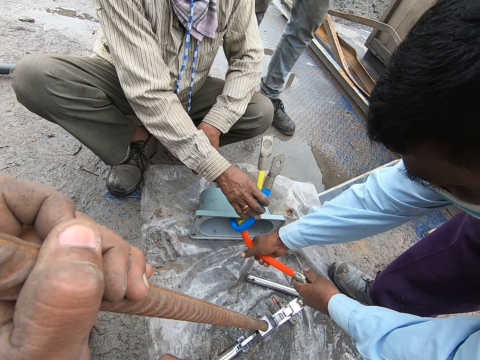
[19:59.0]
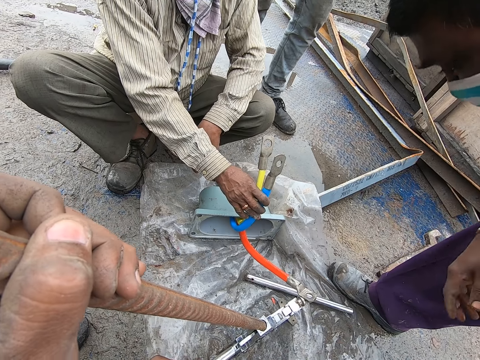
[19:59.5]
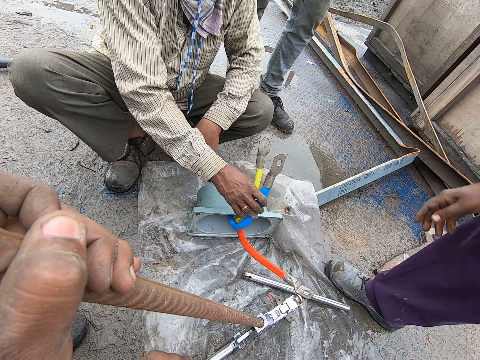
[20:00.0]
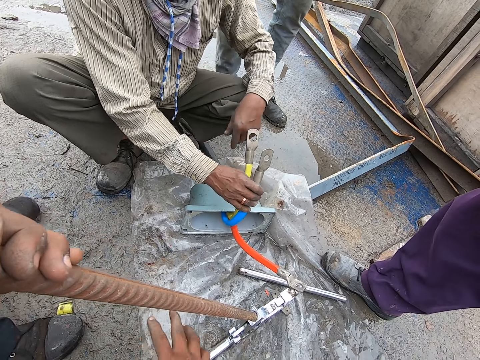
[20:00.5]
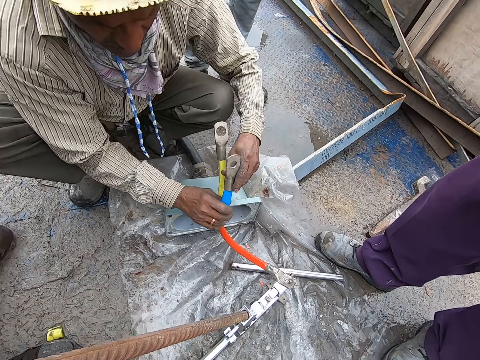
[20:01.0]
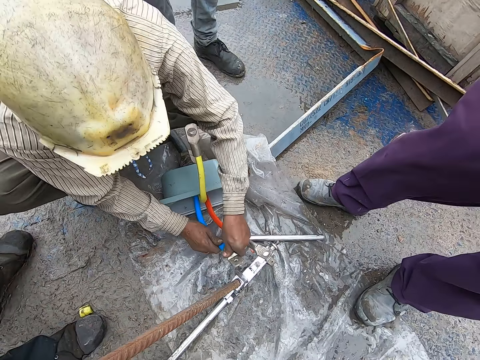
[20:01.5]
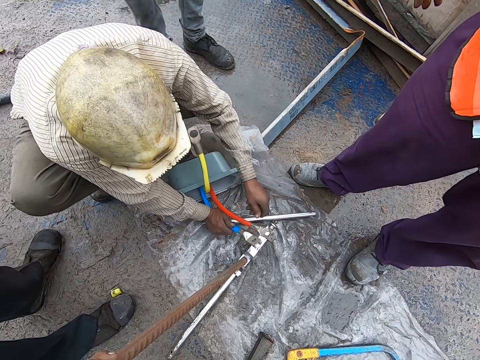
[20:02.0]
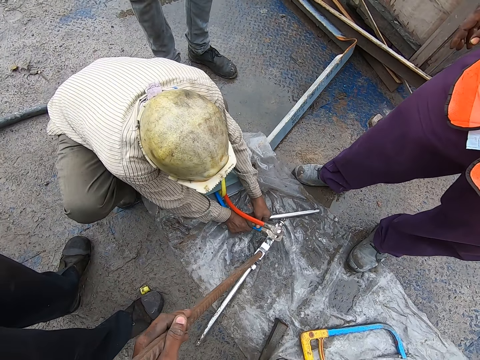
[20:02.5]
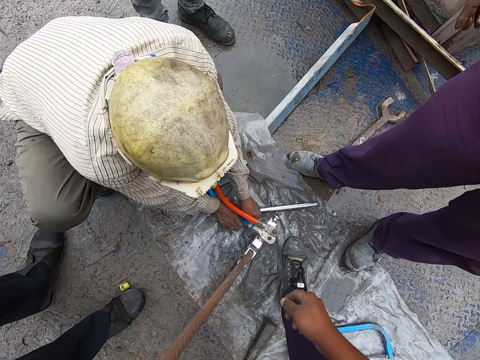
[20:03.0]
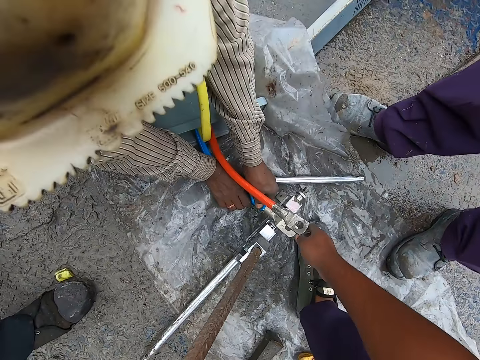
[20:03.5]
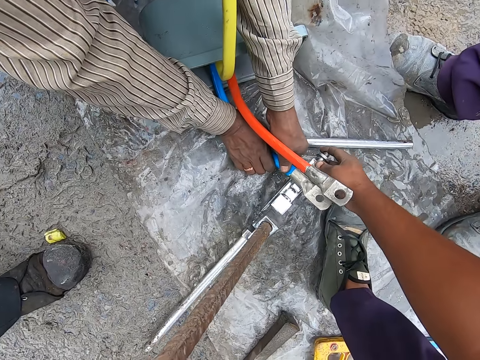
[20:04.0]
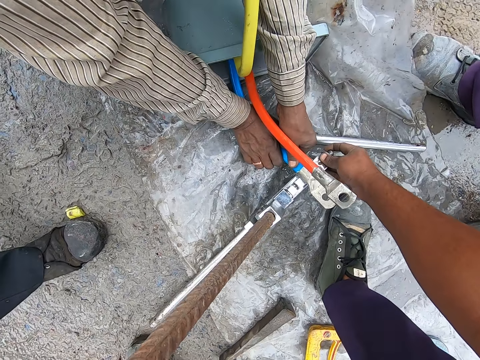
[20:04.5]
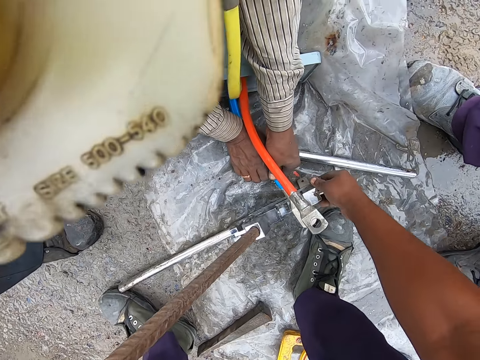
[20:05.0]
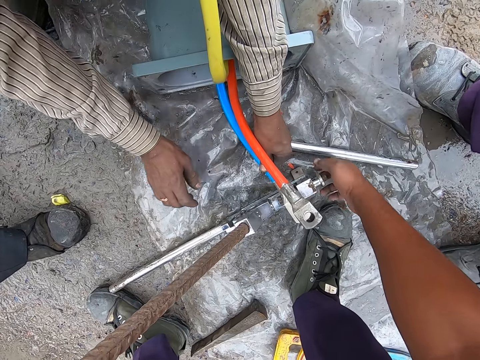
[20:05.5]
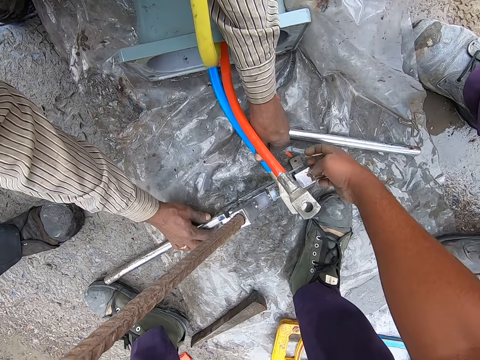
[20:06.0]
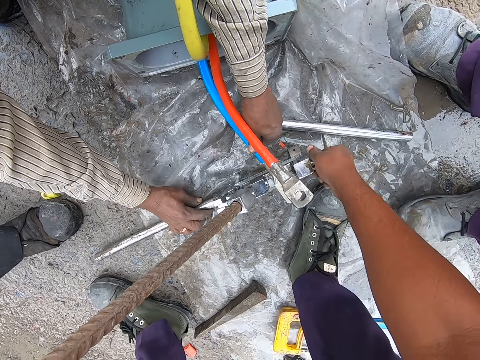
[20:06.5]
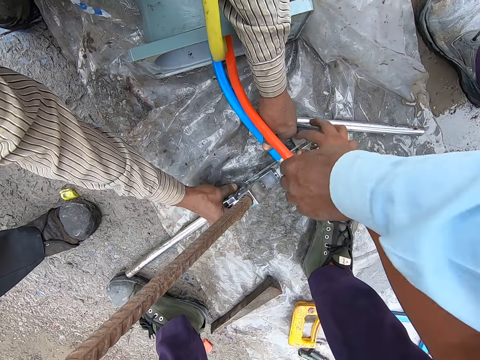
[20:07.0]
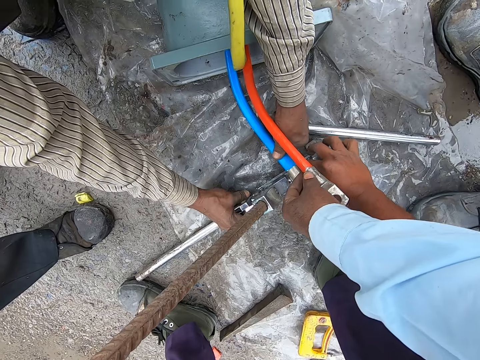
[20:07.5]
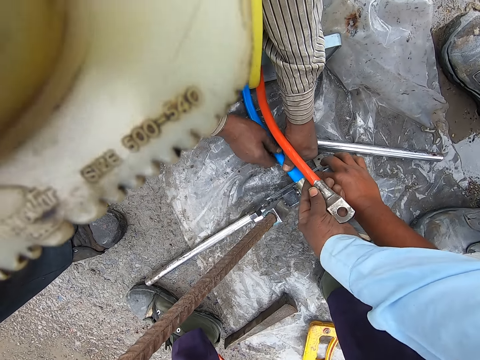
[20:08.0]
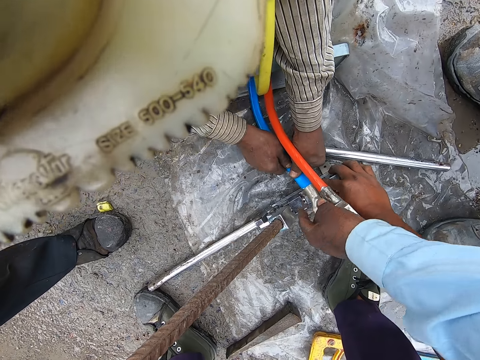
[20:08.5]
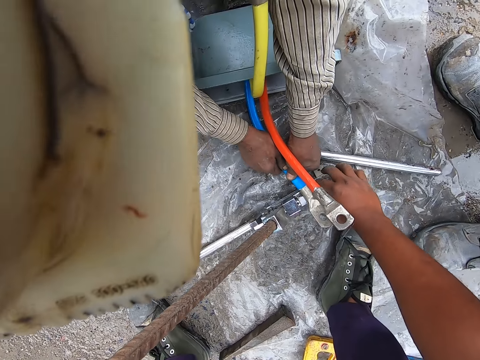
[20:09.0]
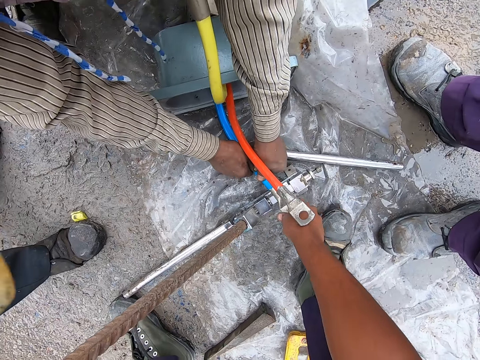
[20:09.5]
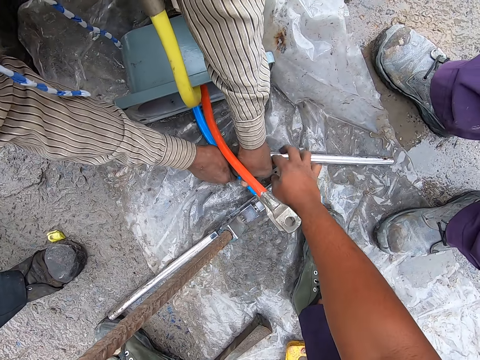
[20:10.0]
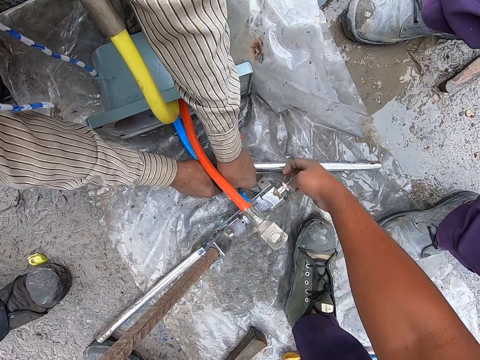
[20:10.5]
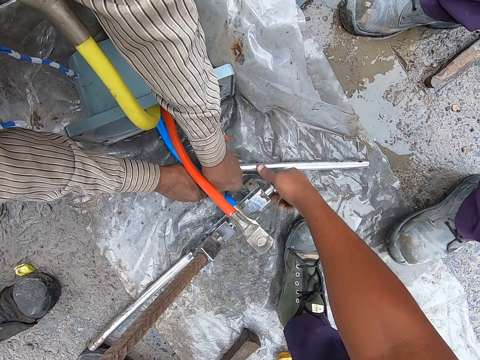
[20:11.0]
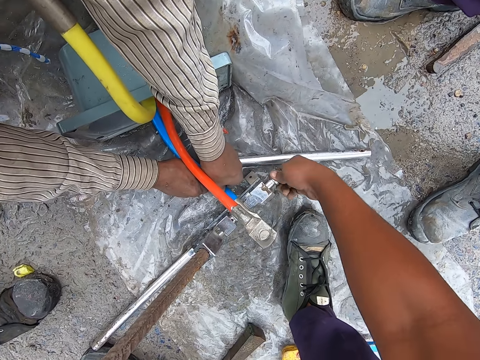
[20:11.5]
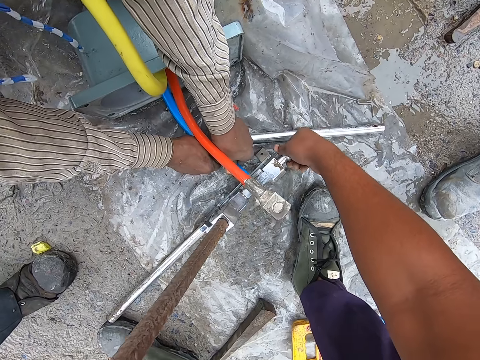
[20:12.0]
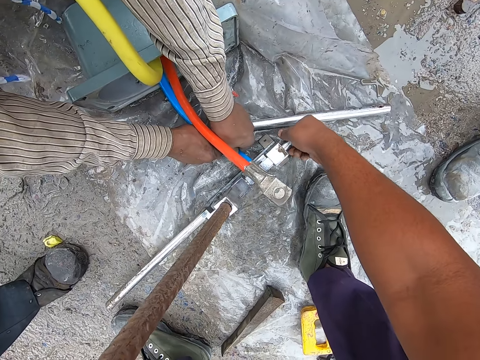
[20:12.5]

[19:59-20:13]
A man converses with the camera wearer. The camera wearer adjusts the steel holder. They tighten a part of the steel holder. They loosen the metal knob. They converse with another man. The other man converses with the camera wearer. The camera wearer tightens a part of the steel holder.

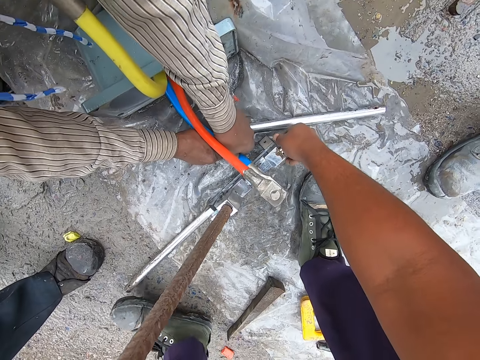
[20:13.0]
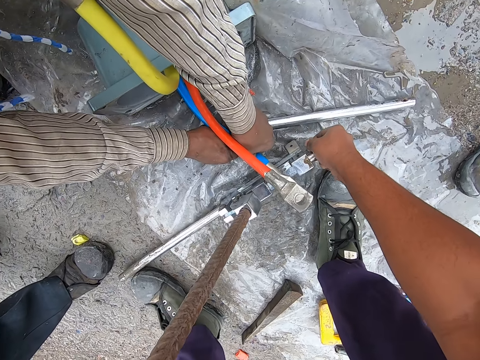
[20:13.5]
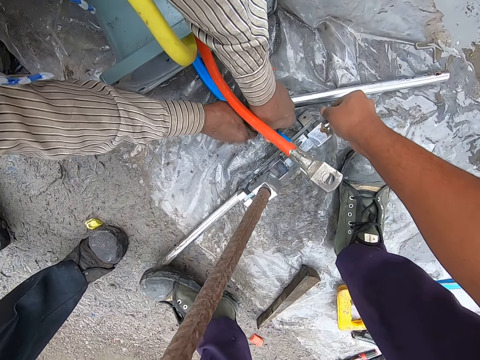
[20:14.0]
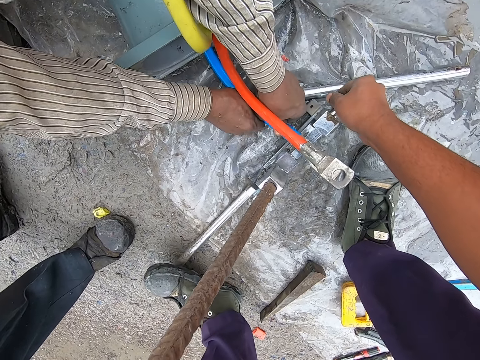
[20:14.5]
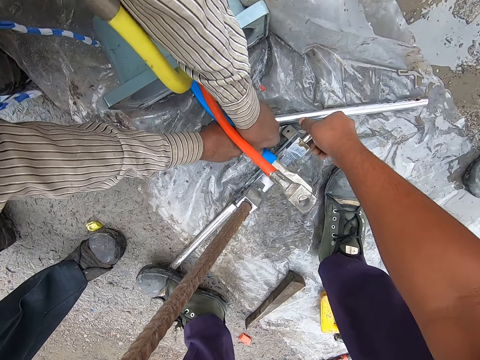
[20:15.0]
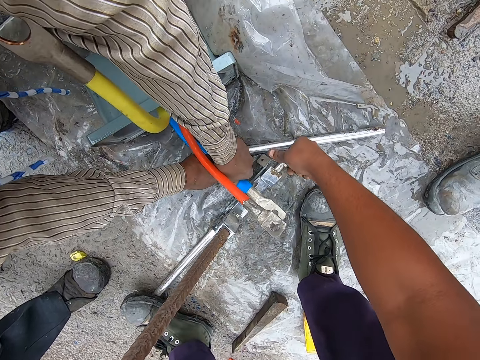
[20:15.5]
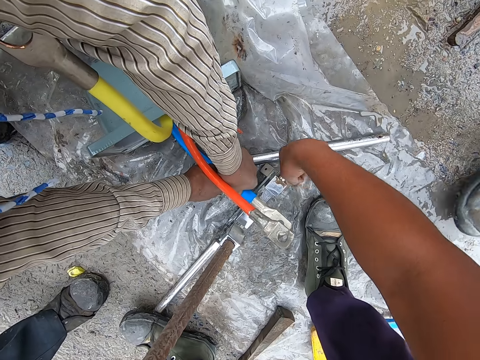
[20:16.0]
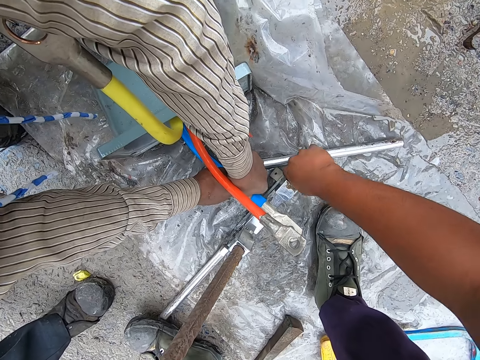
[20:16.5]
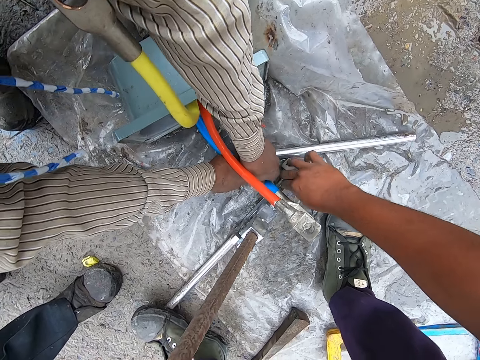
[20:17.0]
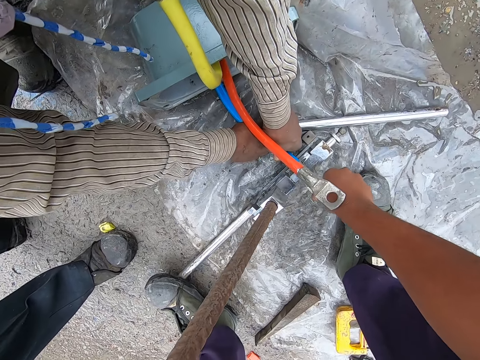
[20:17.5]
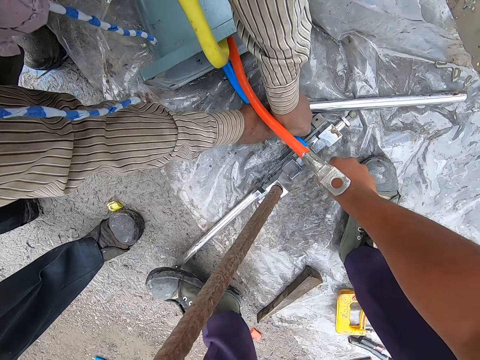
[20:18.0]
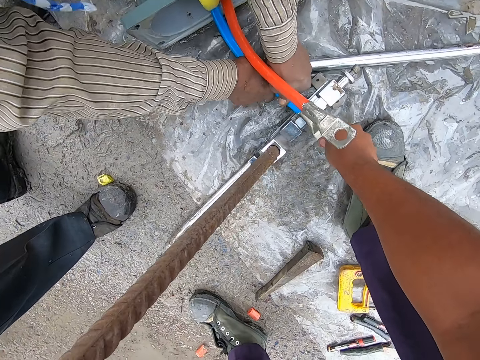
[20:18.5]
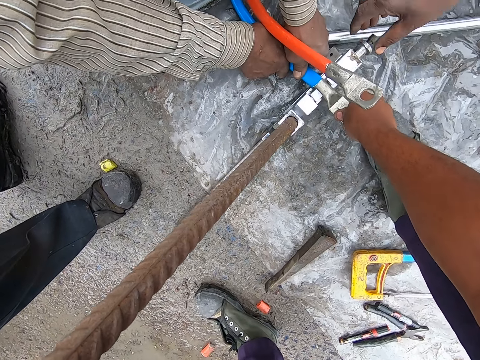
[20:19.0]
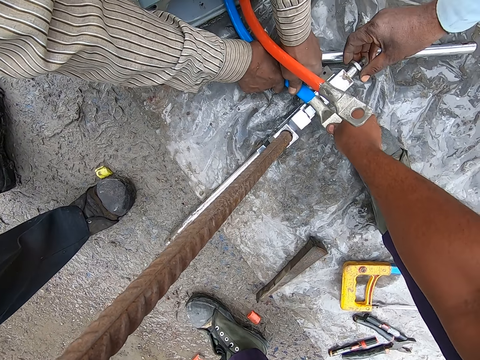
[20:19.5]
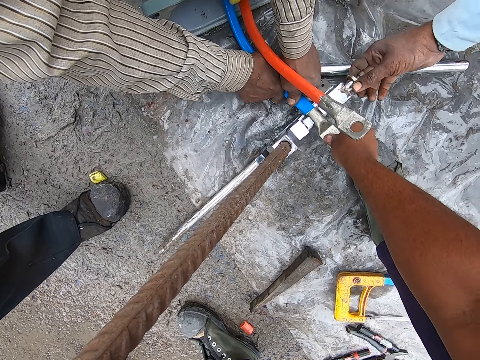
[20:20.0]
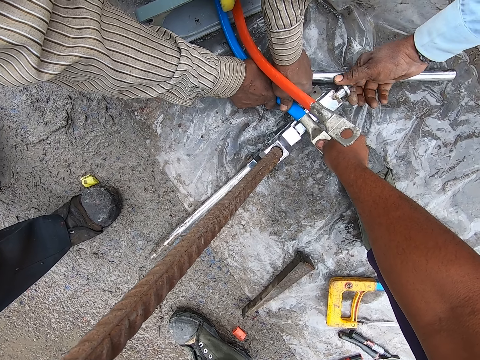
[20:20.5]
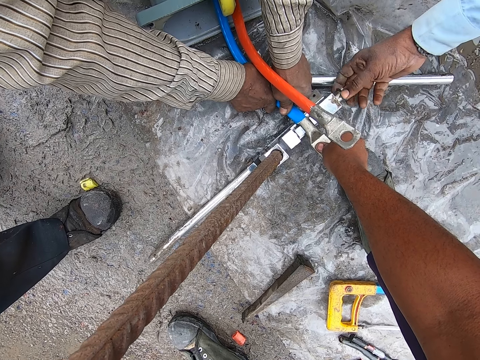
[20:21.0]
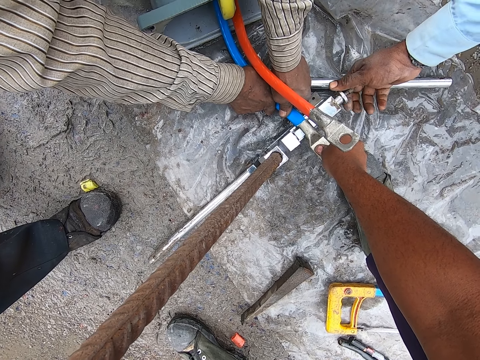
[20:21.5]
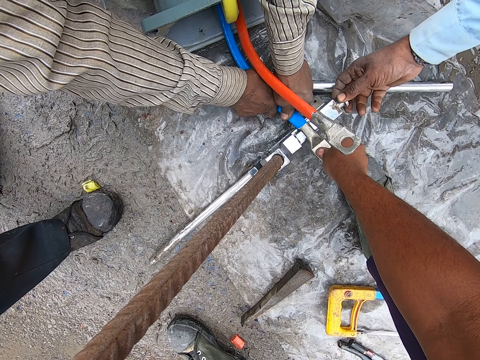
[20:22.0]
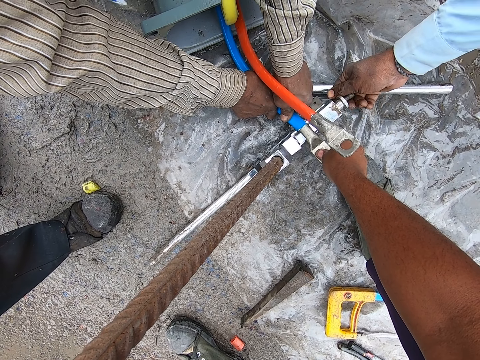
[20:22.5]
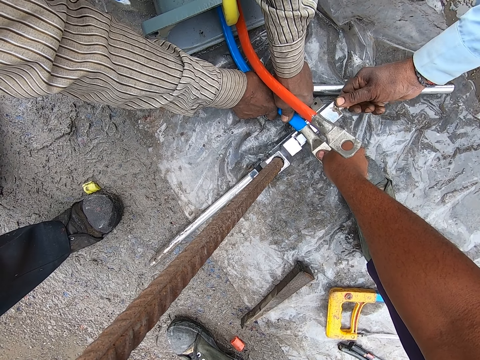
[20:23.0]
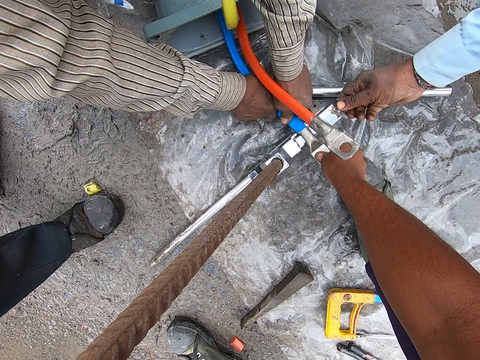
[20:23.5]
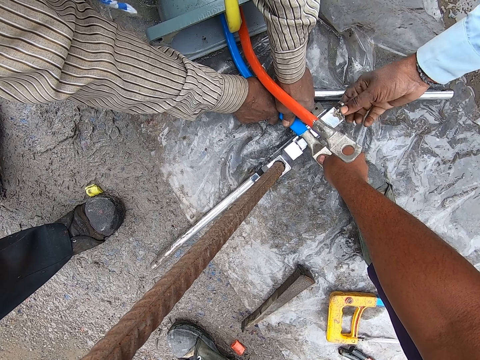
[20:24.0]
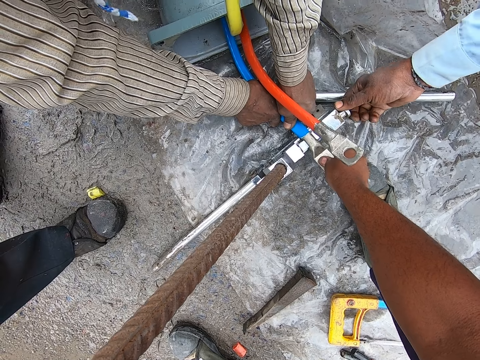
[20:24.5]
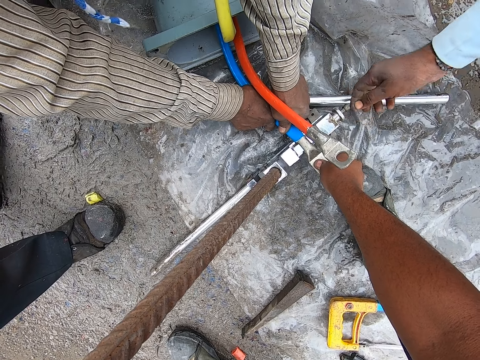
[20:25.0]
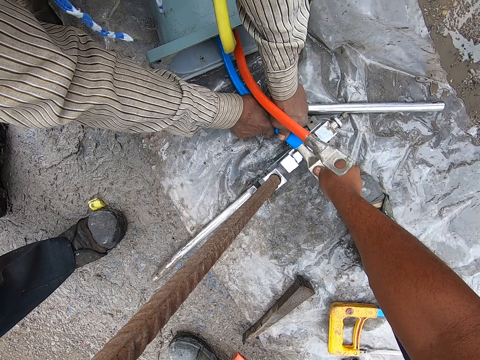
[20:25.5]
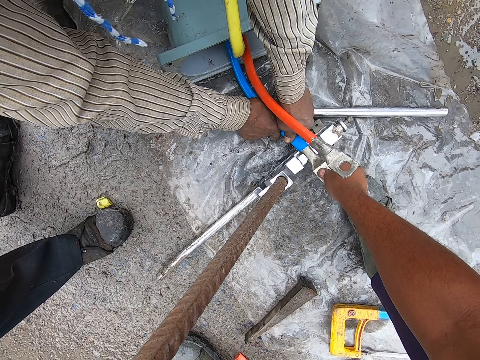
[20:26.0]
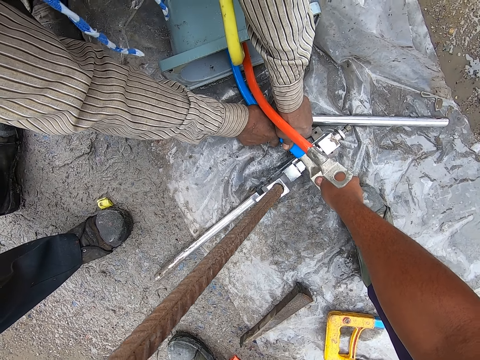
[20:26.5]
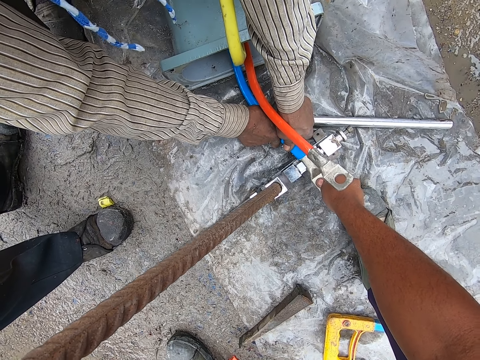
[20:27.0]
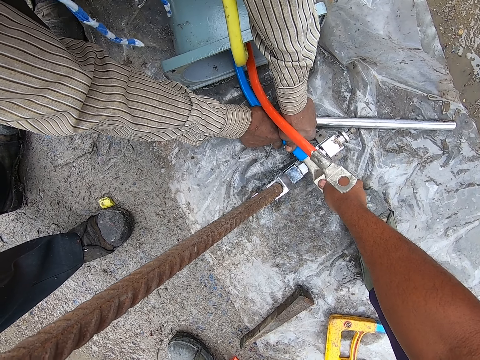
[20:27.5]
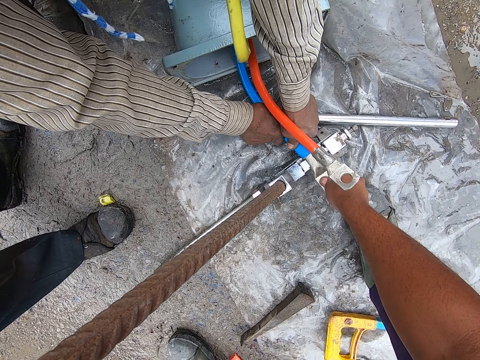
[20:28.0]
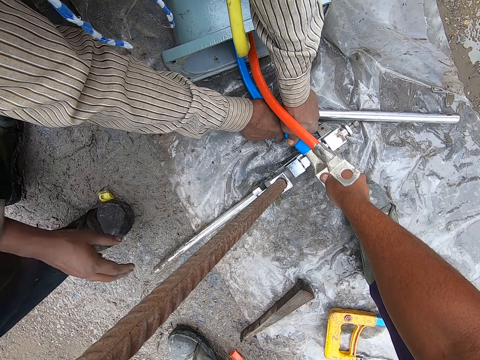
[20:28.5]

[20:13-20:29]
The camera wearer steps on the metal. They loosen the metal knob. They hold on the steel holder. They converse with a man. The man converses with the camera wearer. The camera wearer converses.
